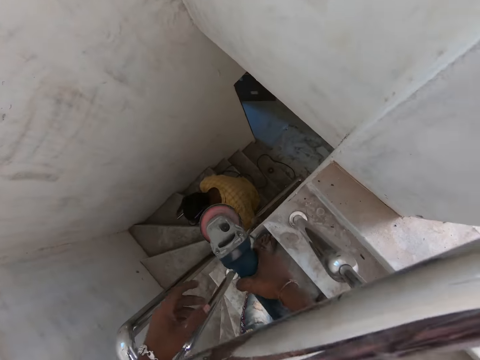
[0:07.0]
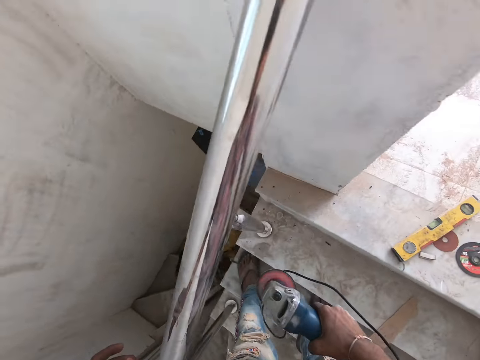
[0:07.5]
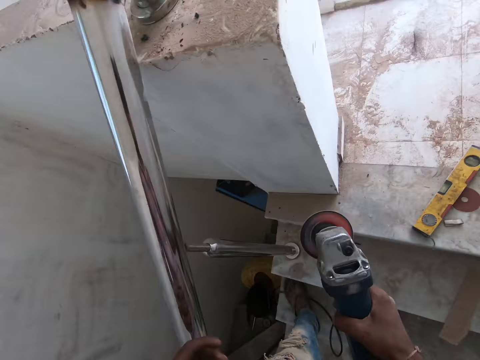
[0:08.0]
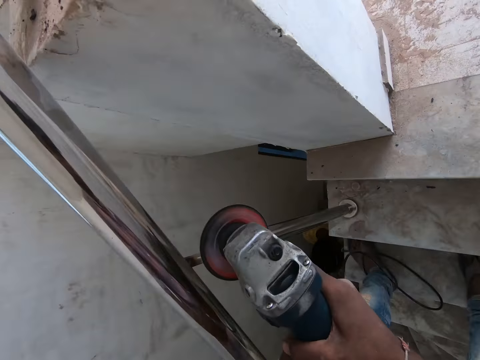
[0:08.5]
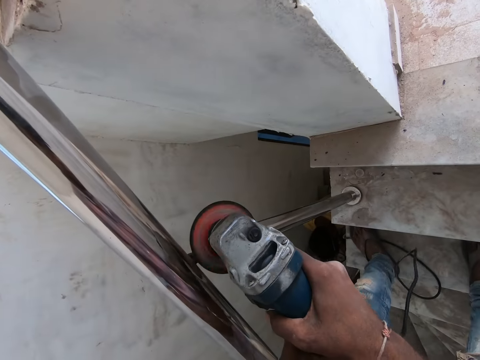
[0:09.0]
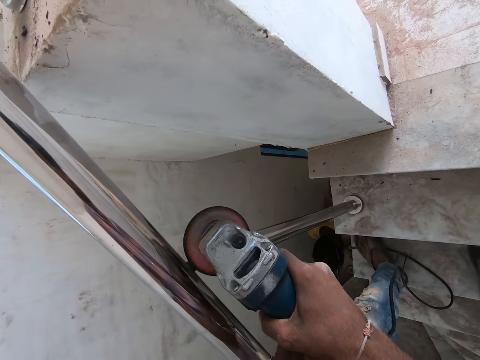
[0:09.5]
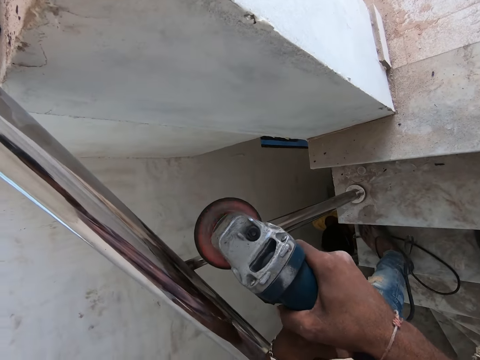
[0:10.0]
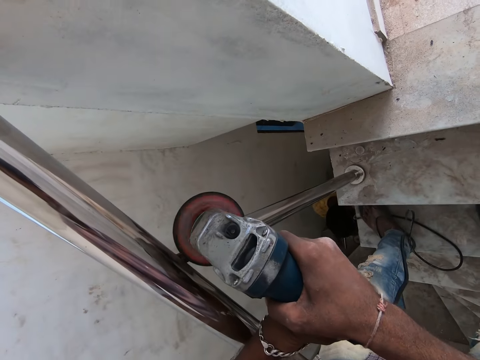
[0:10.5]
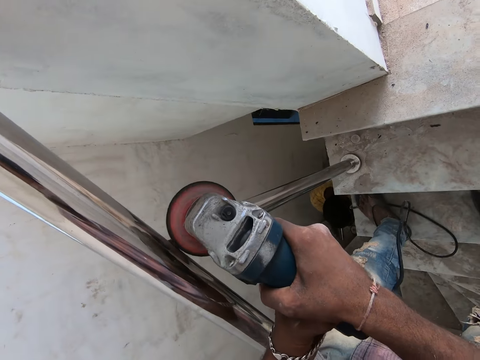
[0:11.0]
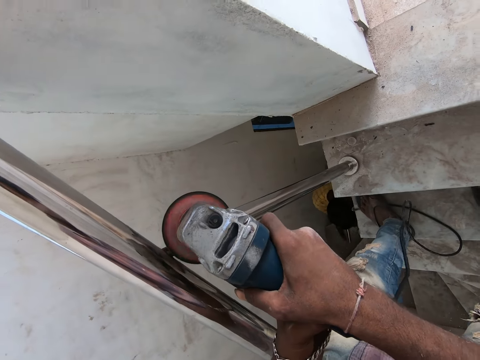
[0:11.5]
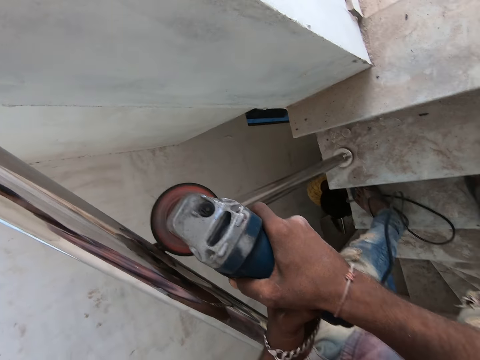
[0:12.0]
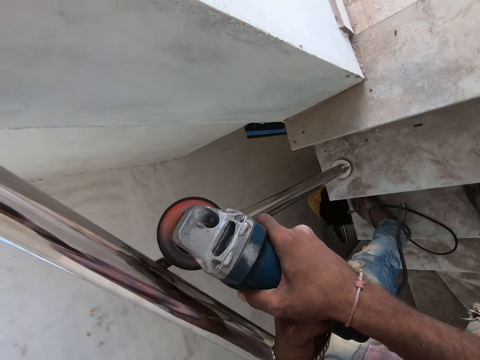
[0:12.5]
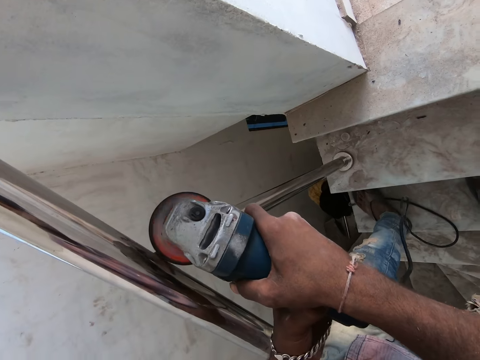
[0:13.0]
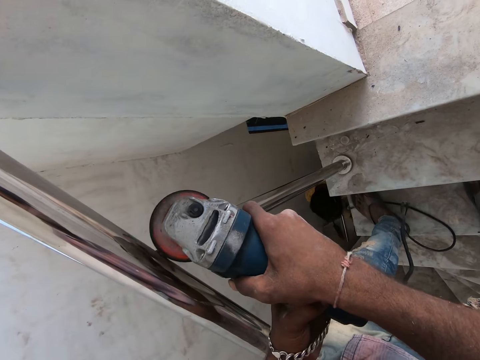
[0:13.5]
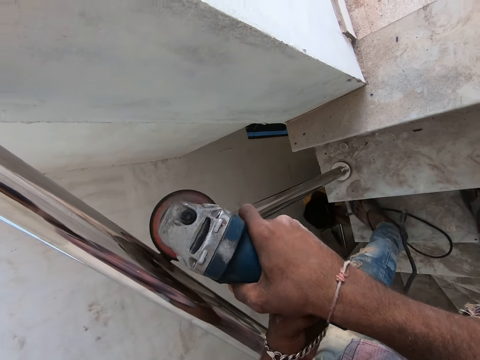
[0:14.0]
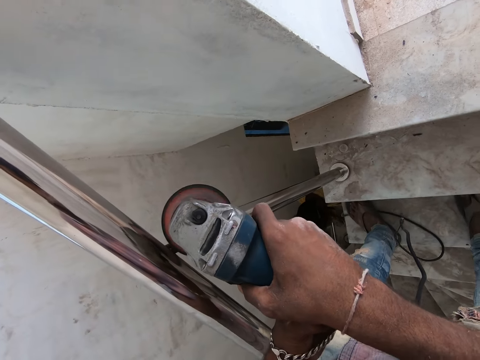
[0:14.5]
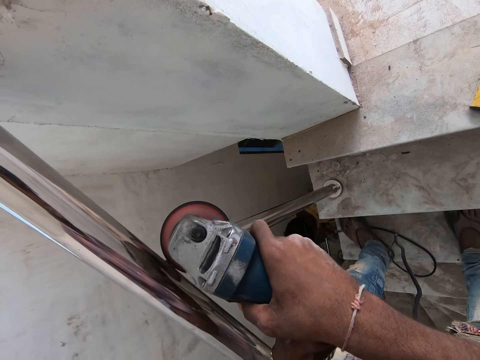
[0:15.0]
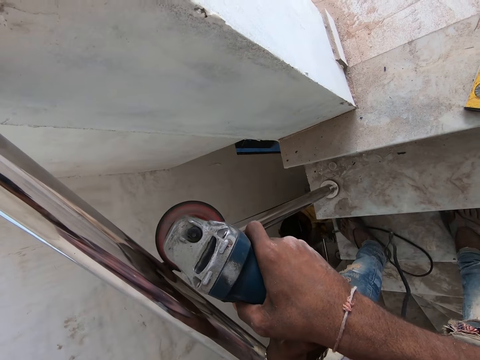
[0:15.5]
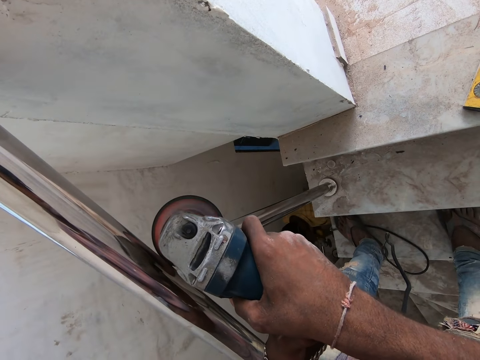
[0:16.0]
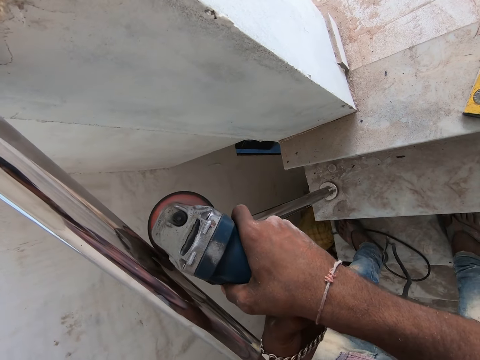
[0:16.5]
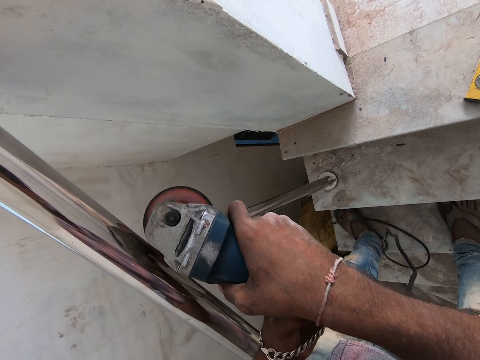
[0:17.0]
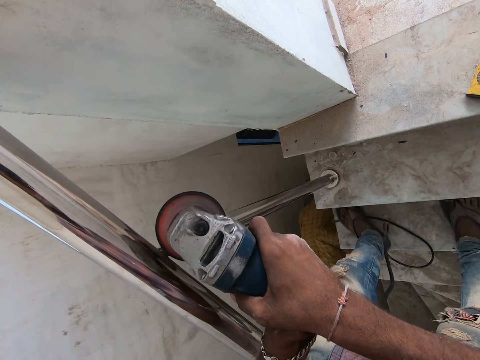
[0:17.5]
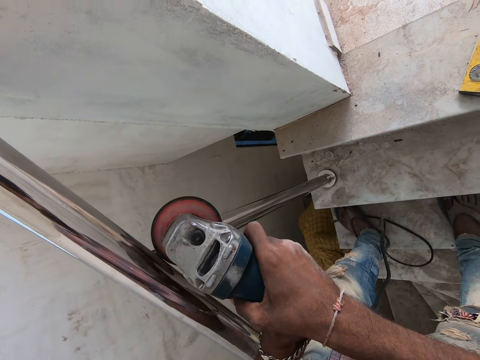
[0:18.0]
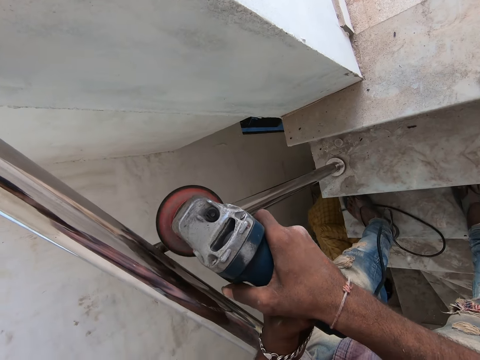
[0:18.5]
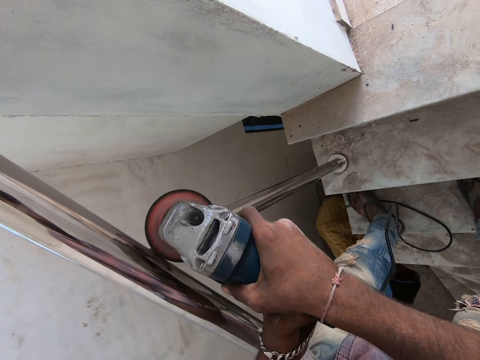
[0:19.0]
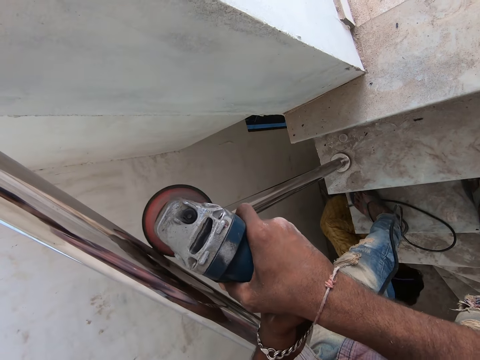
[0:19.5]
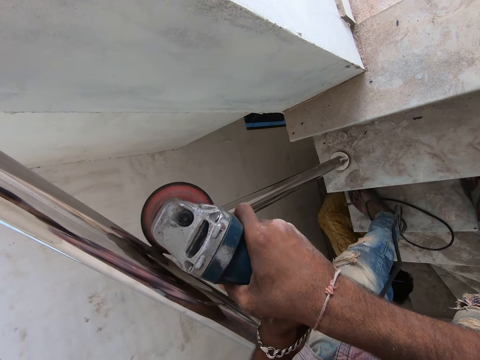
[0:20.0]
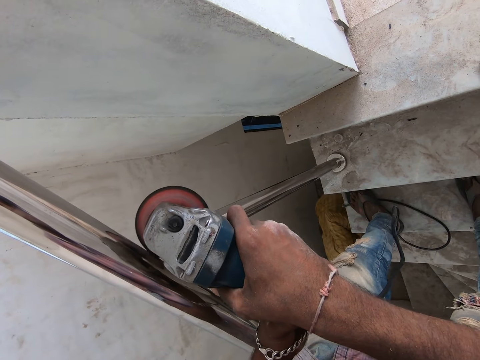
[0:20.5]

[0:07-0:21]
The camera wearer sands the iron rod or baluster with the angle grinder in both hands. They grind the baluster with the grinder repeatedly.

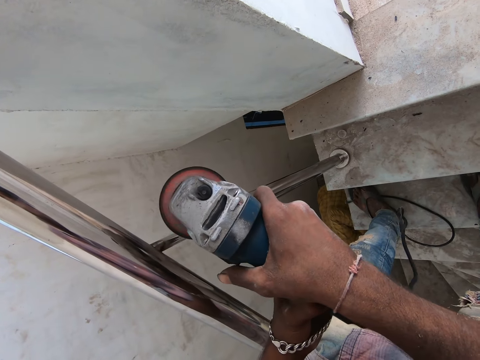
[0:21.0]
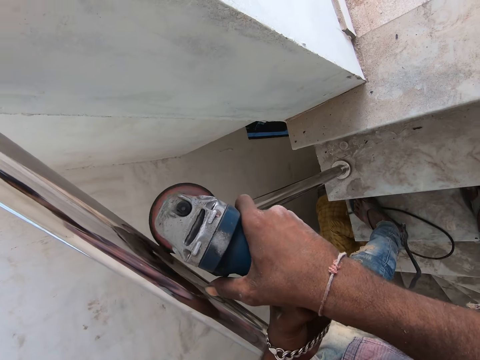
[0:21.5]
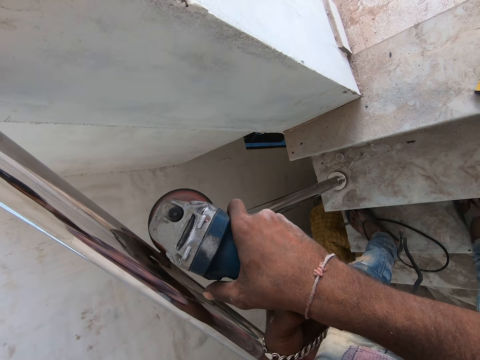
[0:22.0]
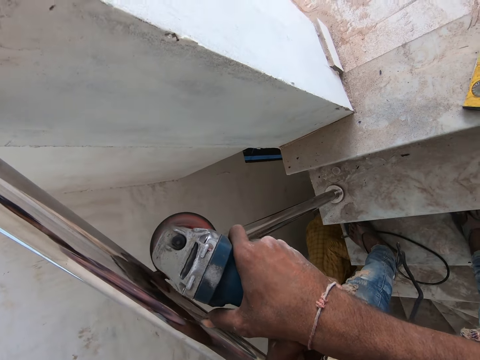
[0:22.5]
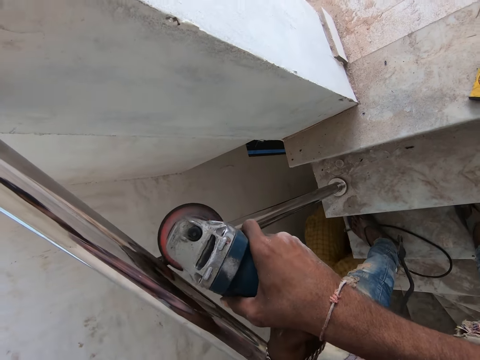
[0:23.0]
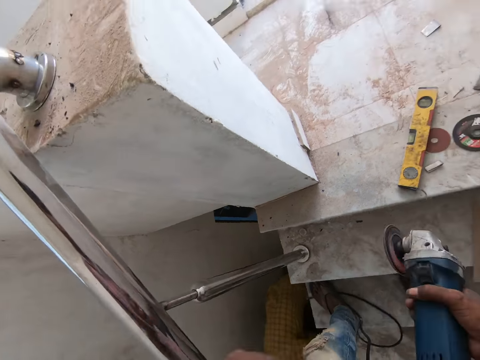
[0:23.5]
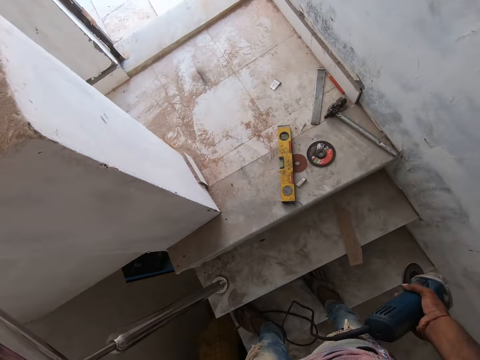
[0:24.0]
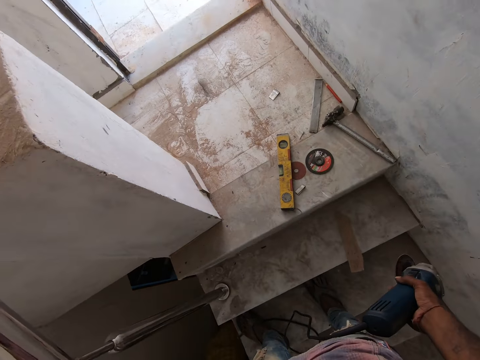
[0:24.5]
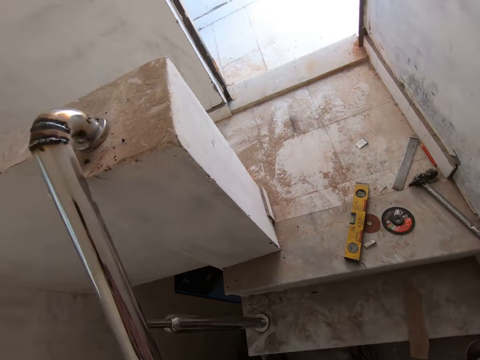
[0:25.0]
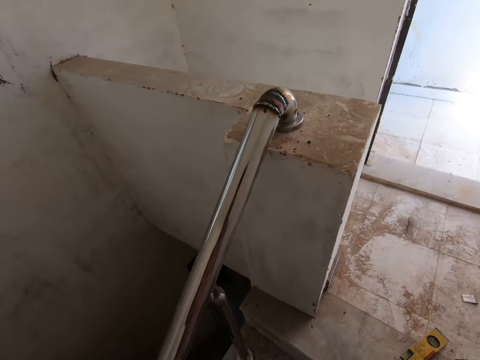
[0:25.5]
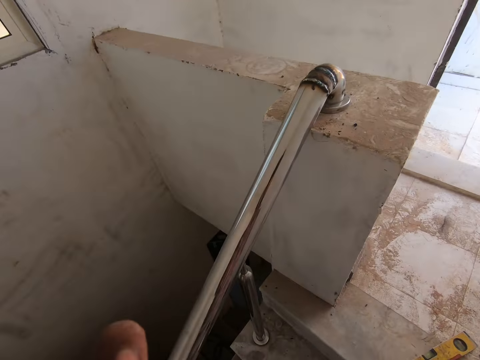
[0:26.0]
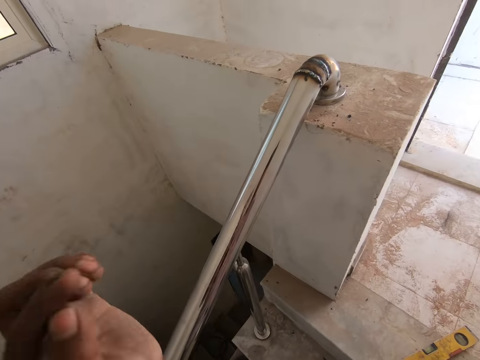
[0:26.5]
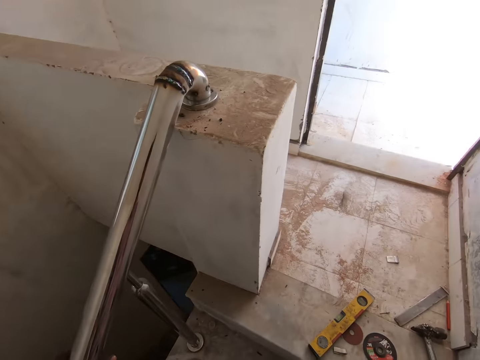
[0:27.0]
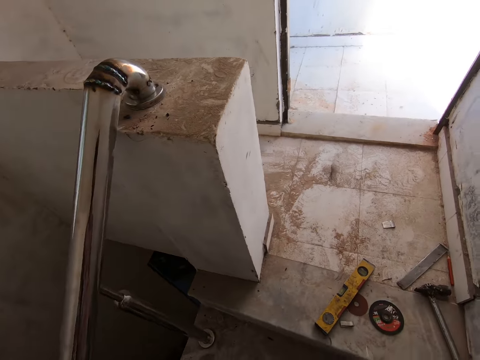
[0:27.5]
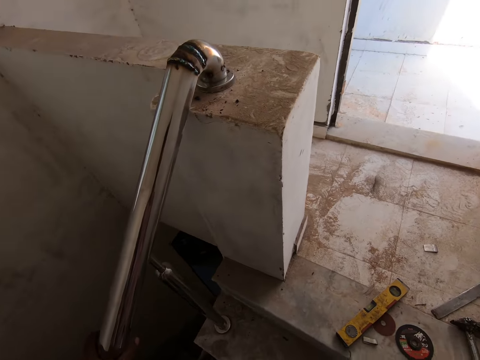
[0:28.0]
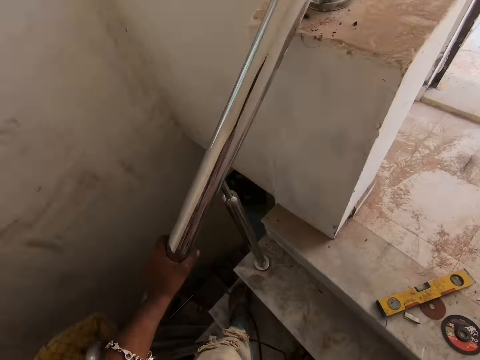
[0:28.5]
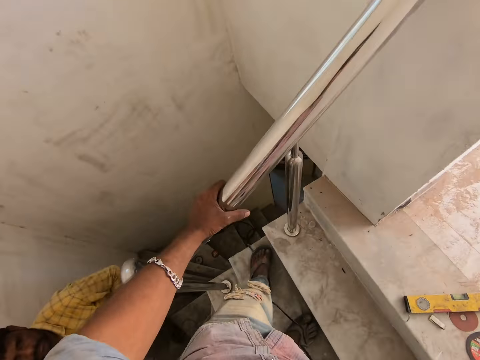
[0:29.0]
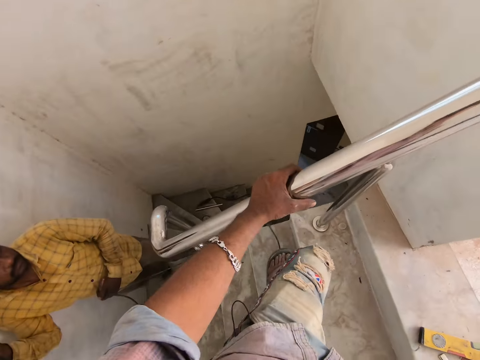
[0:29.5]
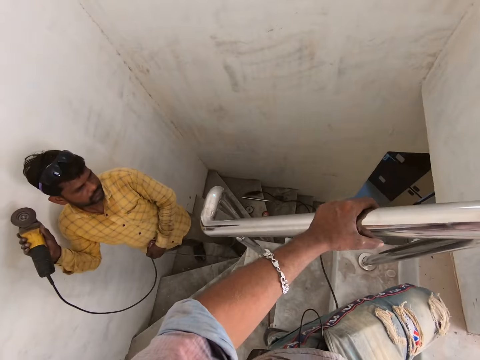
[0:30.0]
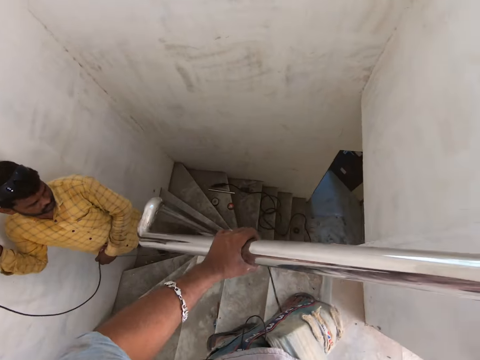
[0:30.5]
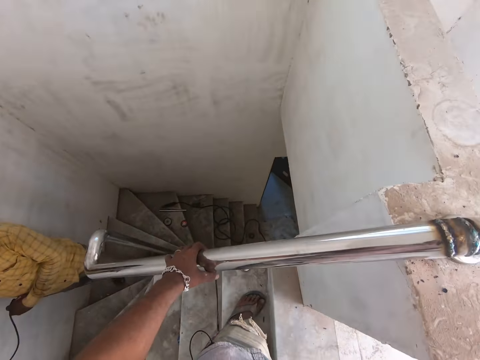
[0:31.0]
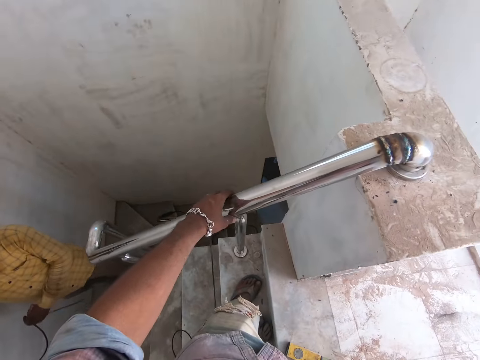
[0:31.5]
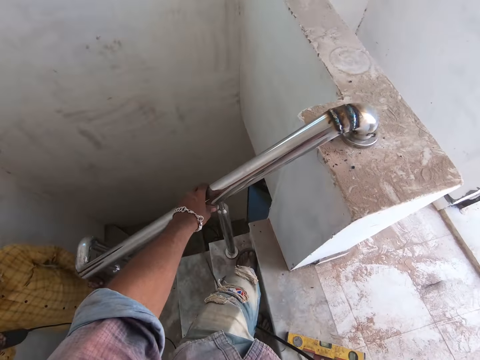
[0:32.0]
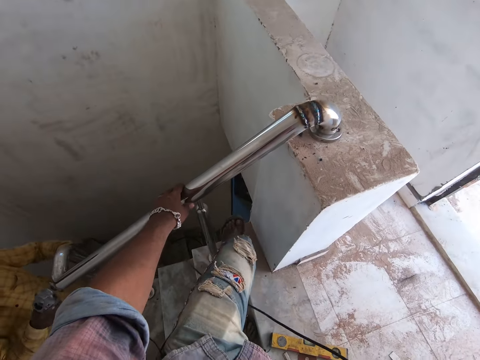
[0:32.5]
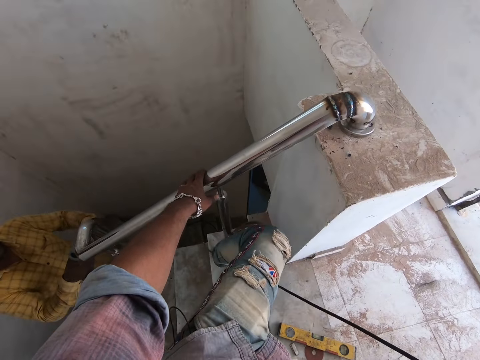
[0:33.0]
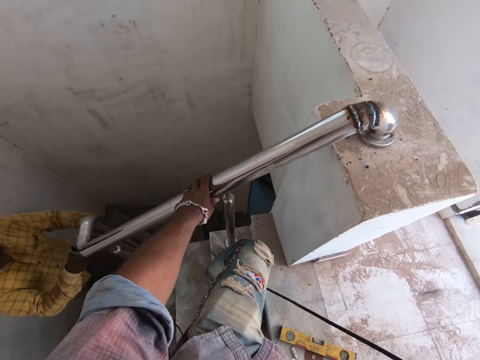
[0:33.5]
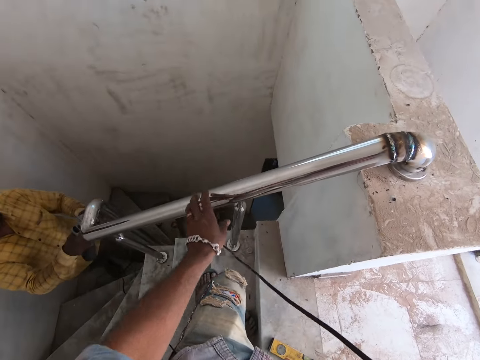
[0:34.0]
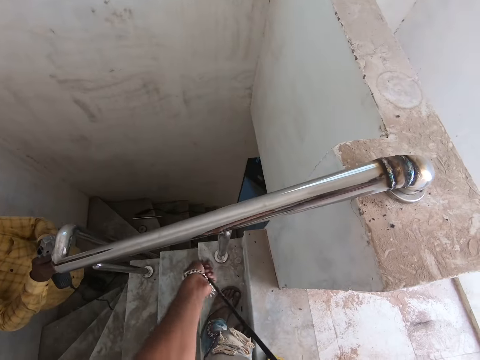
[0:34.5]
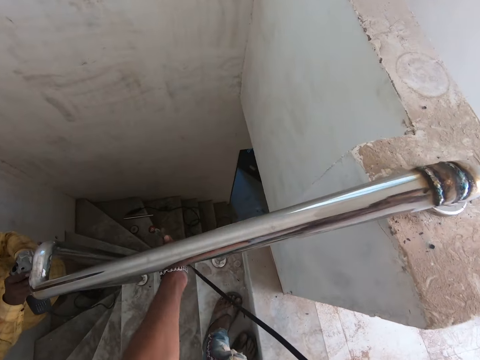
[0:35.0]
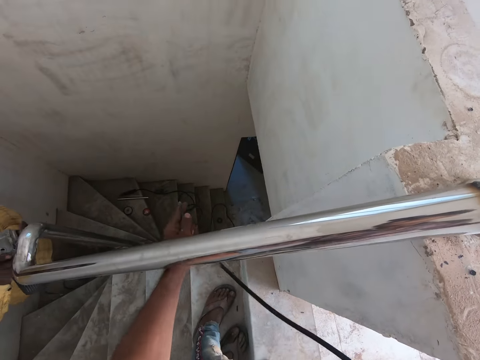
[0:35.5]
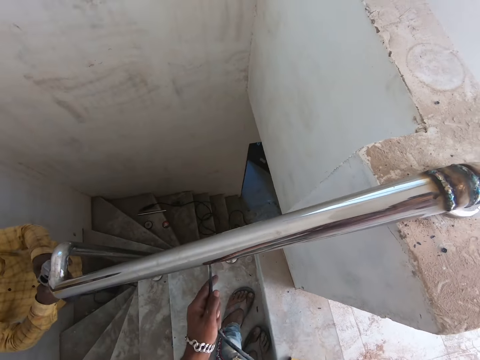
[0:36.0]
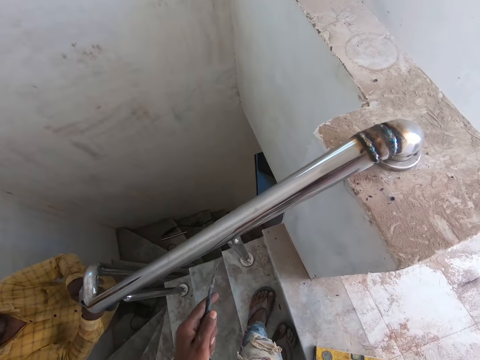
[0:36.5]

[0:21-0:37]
The camera wearer grinds the baluster with a grinder. He walks around the built house. He touches his face with his left hand. He holds the iron rod with his left hand. He looks around the built house. A man holds an angle grinder with his right hand. The camera wearer looks around the built house again. The man sands the iron rod with the angle grinder in both hands. The camera wearer looks around the built house again. He drags a wire of the angle grinder with his left hand.
